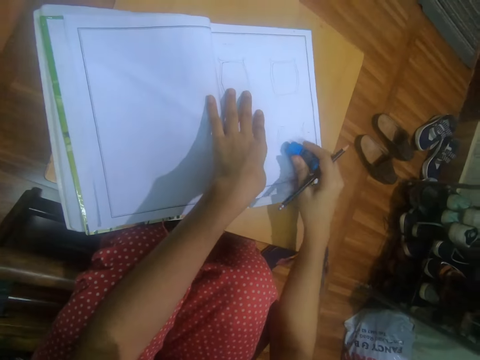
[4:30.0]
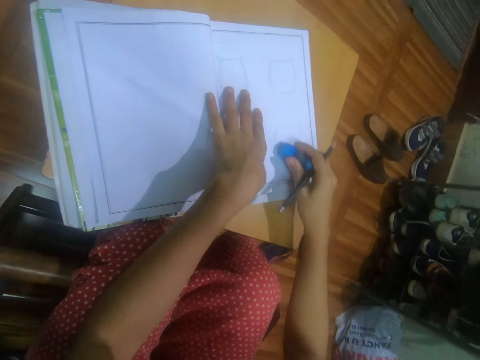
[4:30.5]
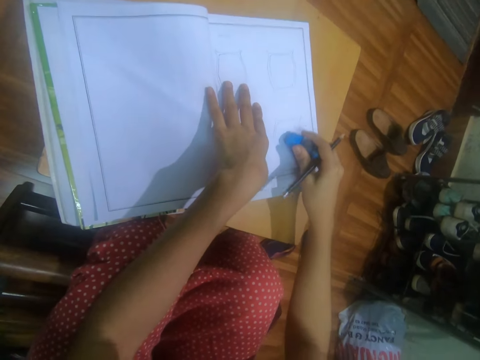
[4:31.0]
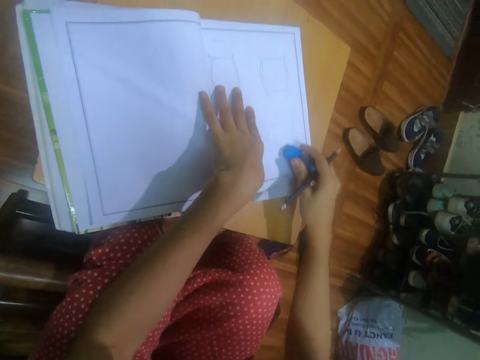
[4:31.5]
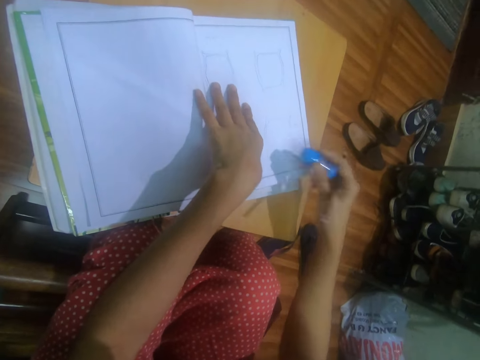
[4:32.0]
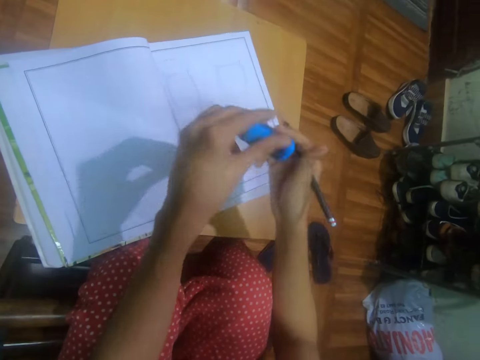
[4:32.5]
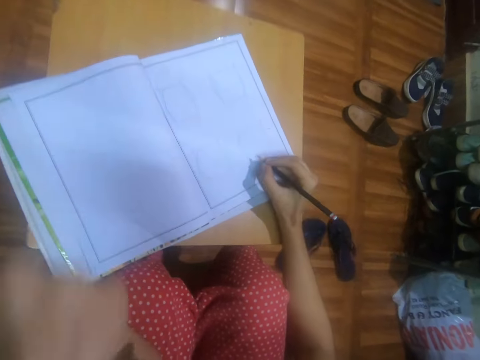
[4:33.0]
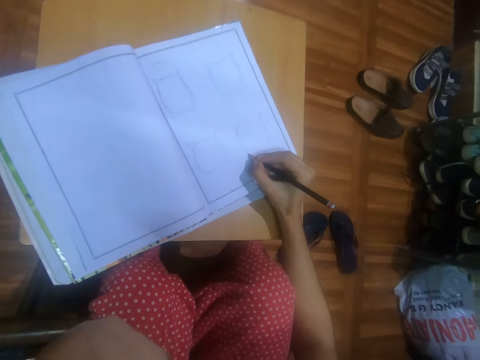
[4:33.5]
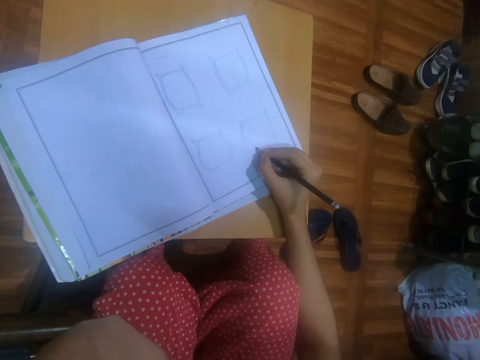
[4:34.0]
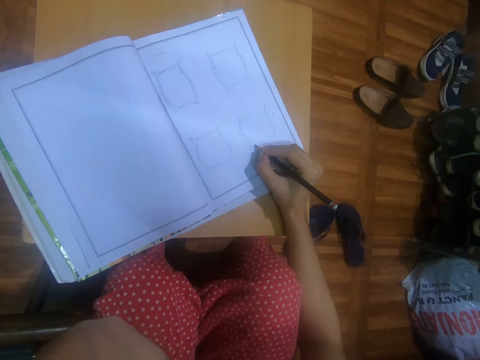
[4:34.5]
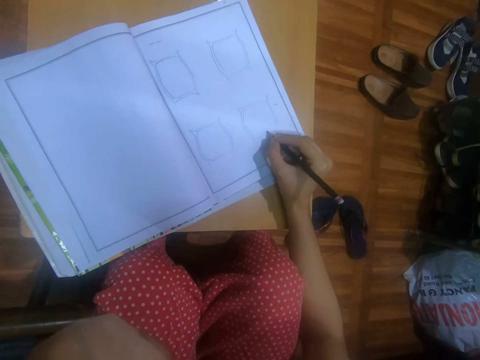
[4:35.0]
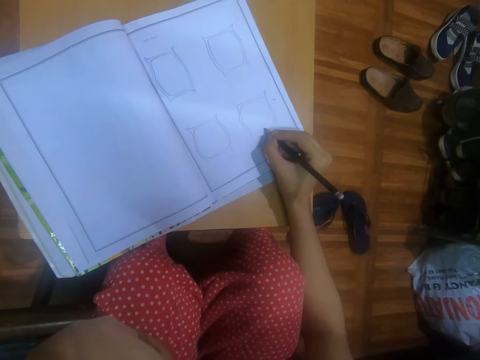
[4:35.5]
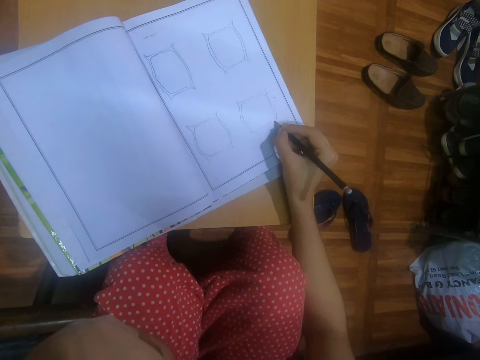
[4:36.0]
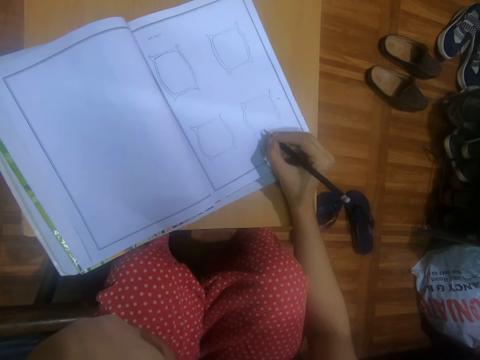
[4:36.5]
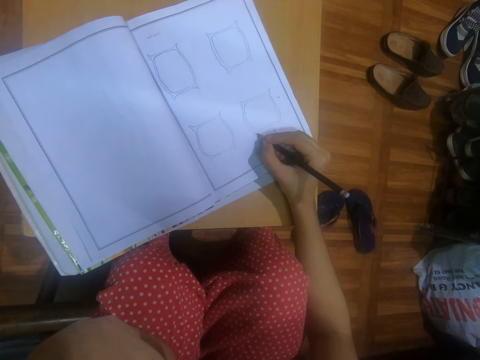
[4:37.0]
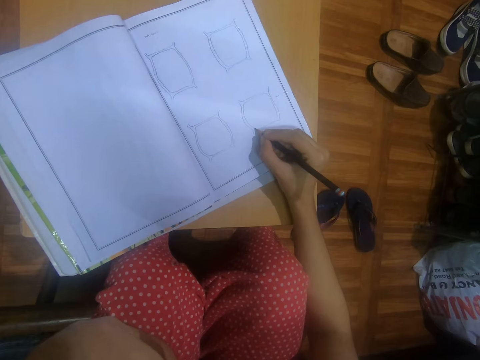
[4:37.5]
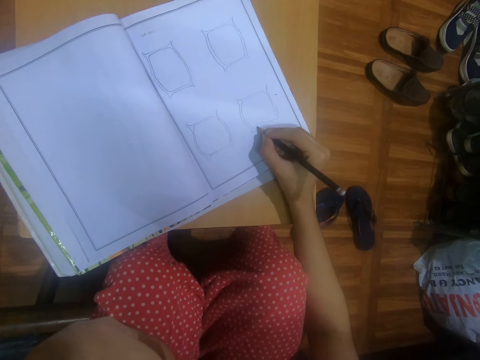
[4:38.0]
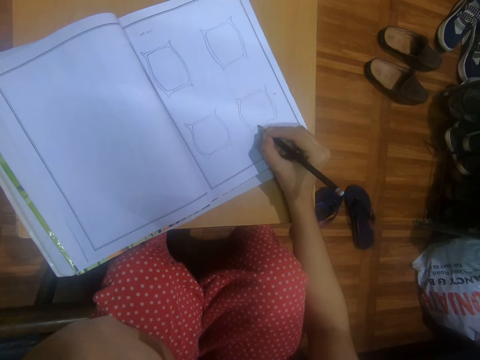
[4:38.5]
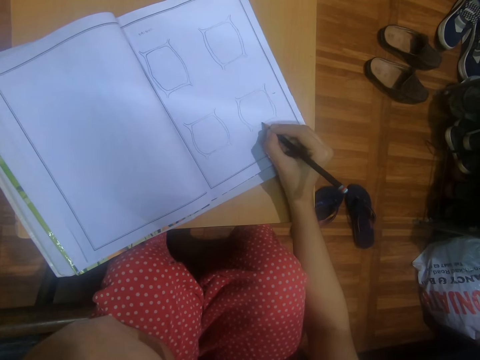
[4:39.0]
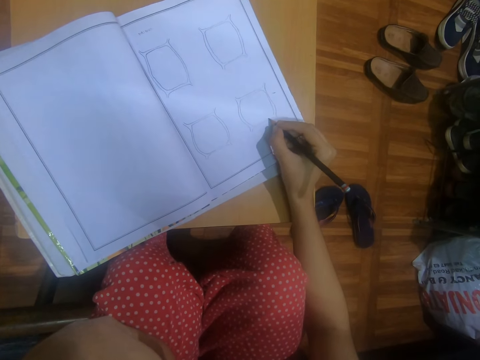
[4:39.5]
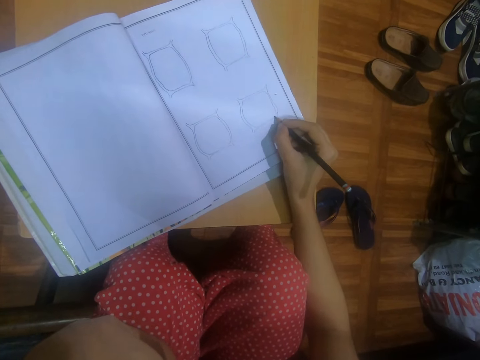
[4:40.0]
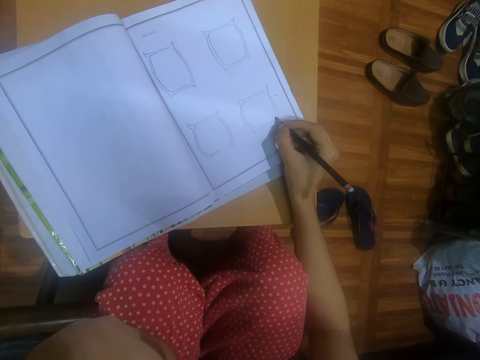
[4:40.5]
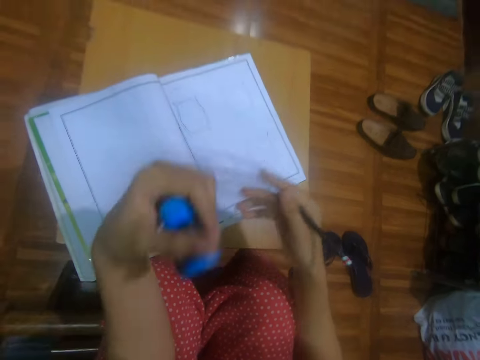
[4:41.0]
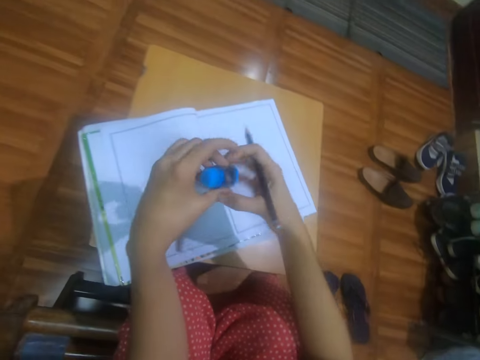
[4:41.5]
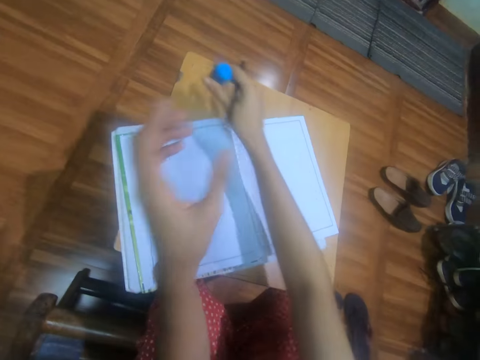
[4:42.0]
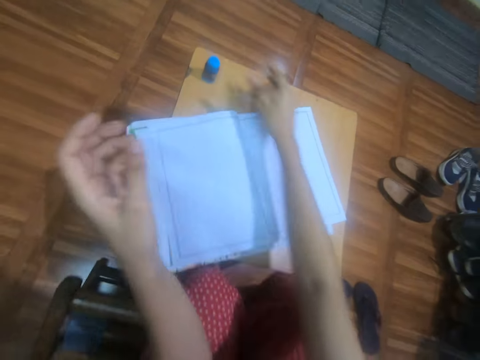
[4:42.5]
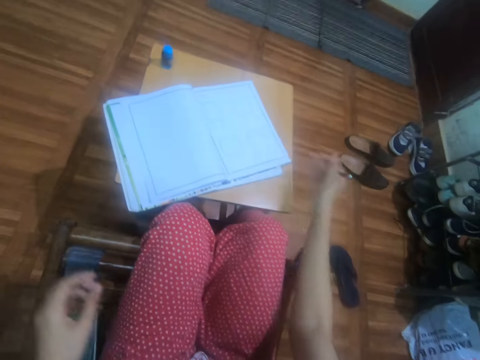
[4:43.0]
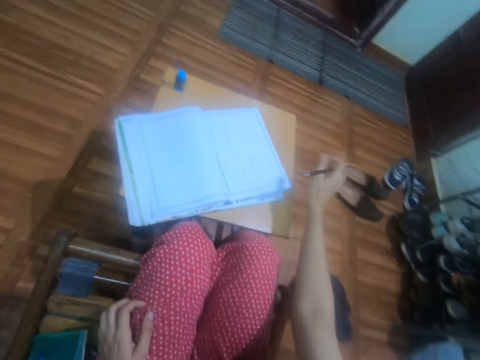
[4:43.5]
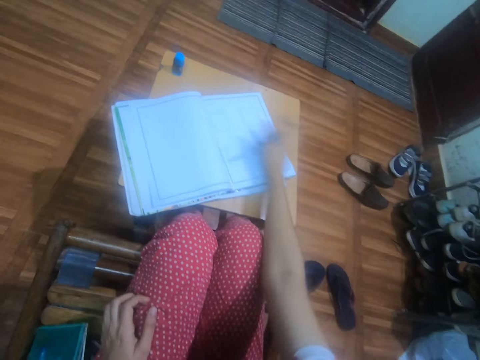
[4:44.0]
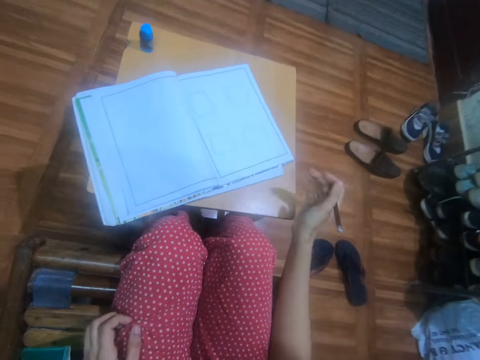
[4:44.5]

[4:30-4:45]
The camera wearer passes the eraser from her right hand to her left hand. She writes on the book. She draws on the book on the stool with the pencil in her right hand. She passes the eraser from her left hand to her right hand. She drops the eraser on the stool with her right hand. She dusts the book on the stool with her right hand.

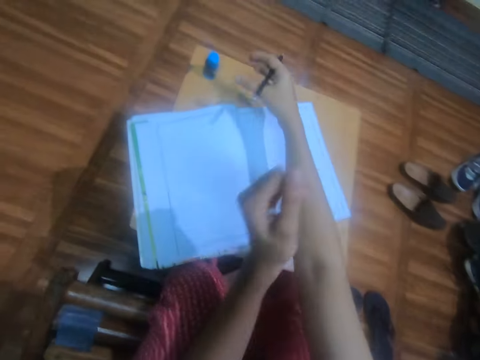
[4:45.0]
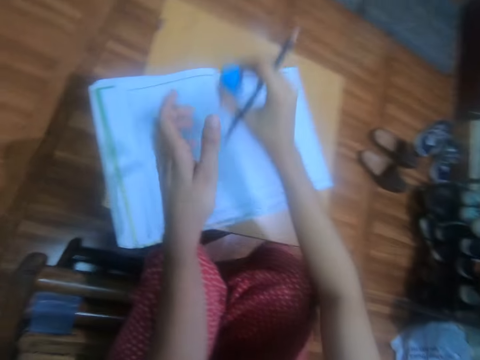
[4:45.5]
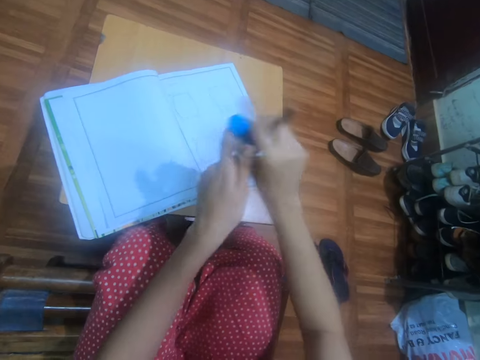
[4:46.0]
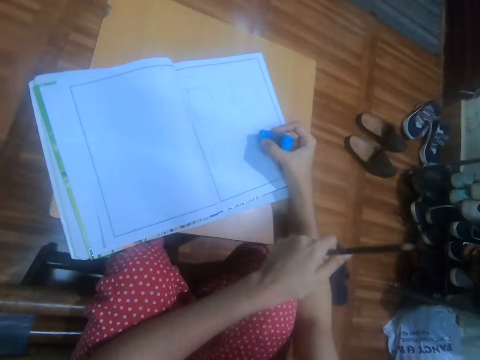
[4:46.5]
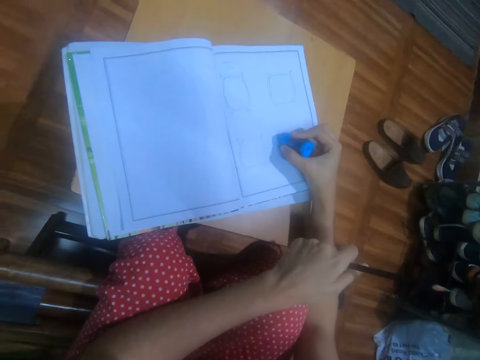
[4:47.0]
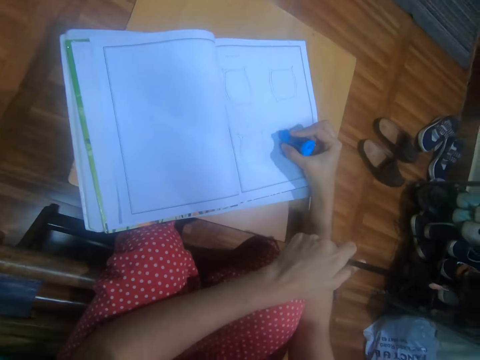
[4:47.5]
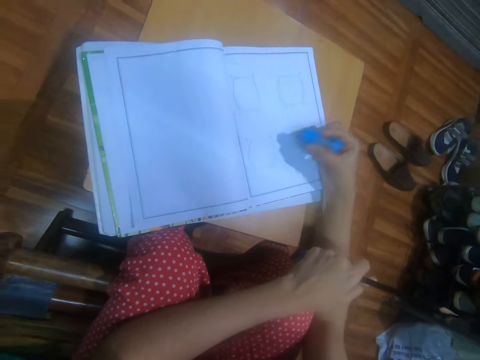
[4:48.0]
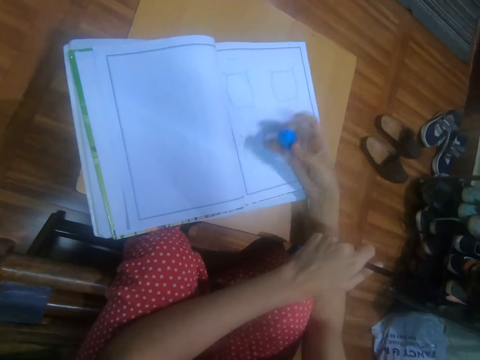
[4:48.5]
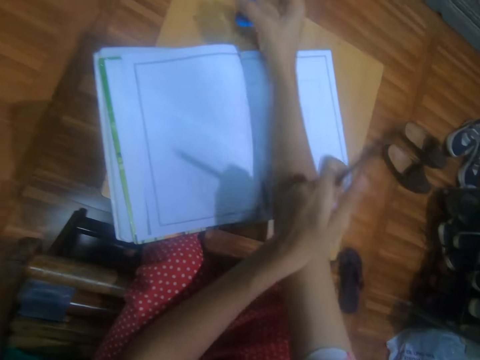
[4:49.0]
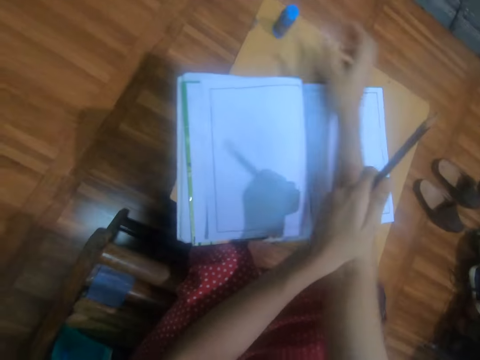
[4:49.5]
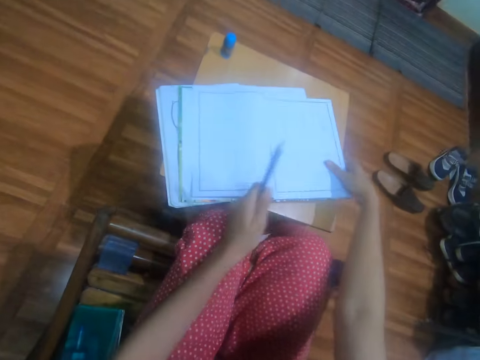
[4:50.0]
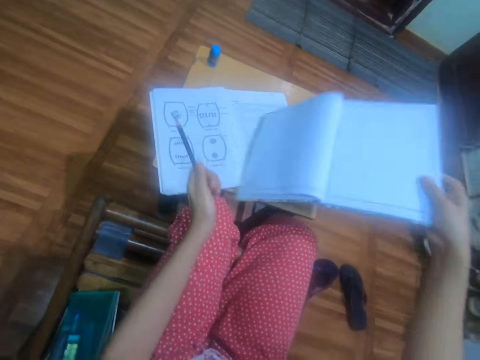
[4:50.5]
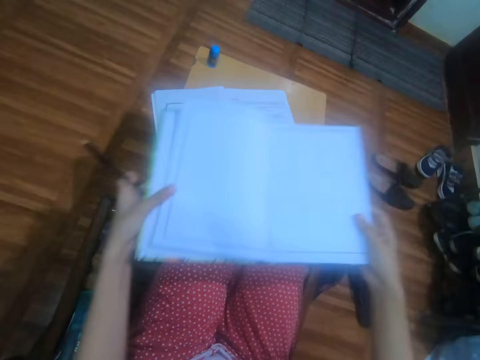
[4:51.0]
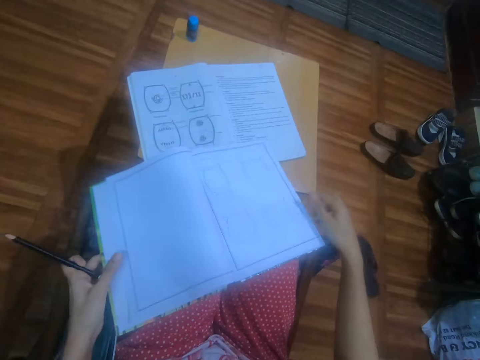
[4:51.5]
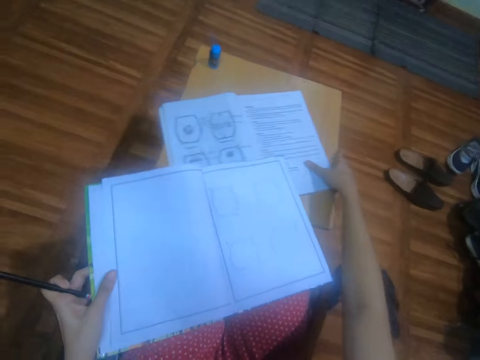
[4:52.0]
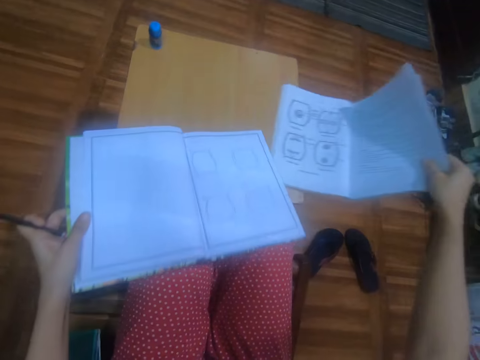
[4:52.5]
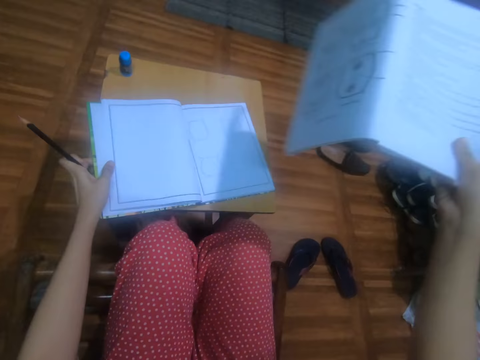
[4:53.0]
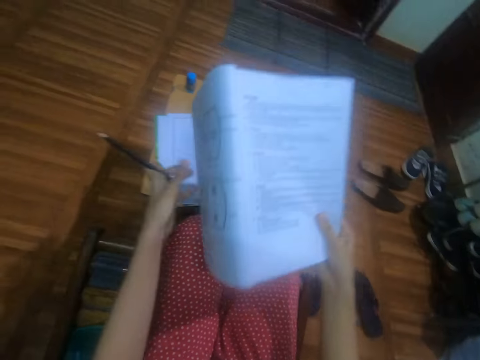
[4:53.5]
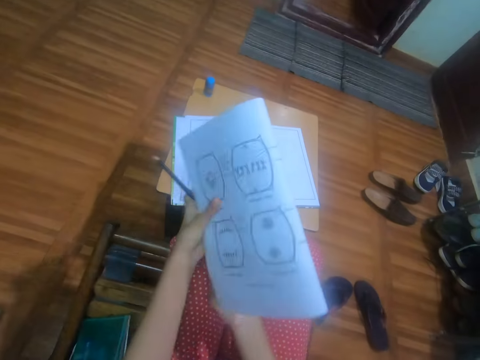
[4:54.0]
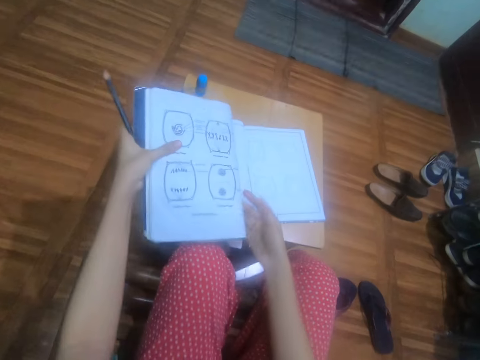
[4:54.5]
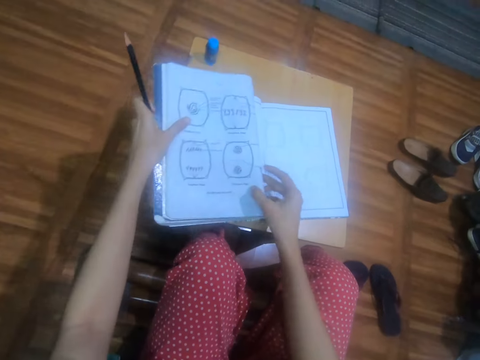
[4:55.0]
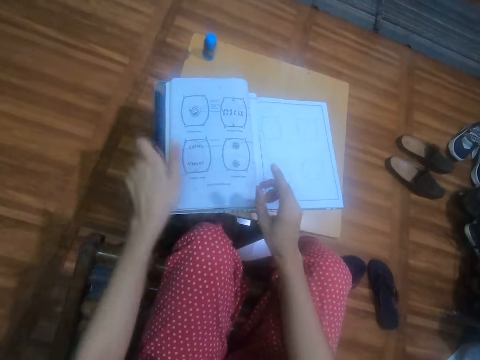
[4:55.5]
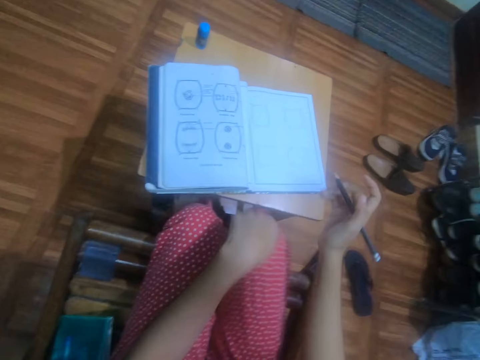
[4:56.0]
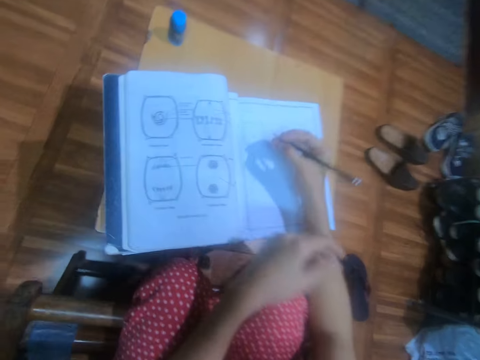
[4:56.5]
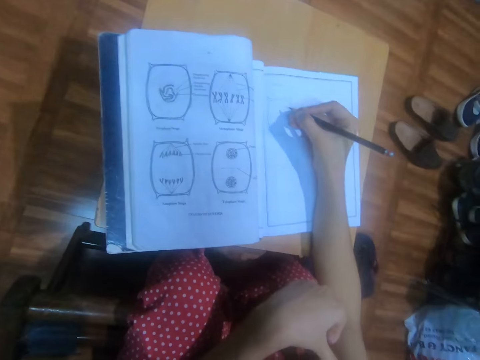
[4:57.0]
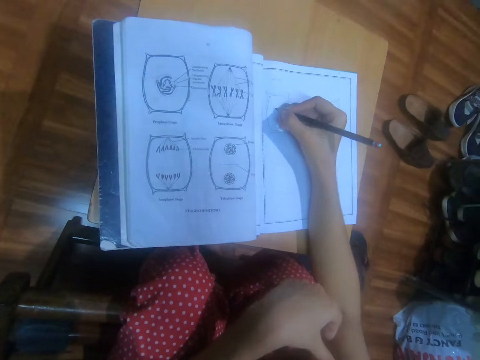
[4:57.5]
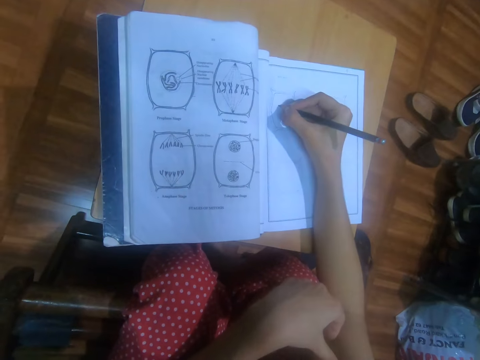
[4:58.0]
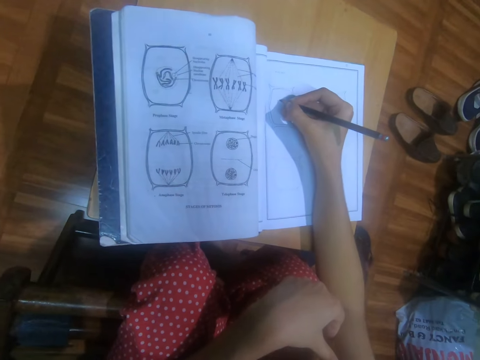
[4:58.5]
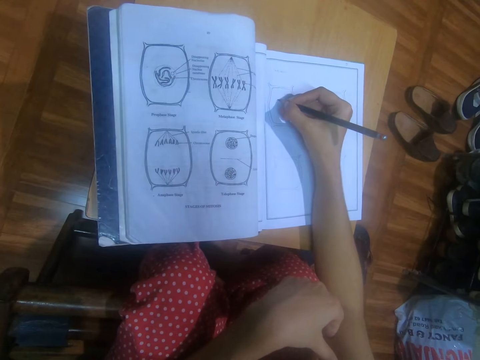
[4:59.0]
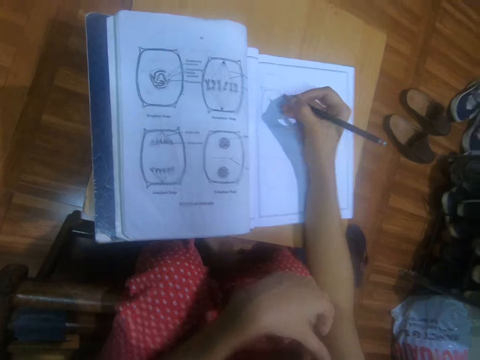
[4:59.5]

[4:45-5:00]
The camera wearer takes the eraser from the desk with her right hand. She presses the eraser with her hands. She takes the pencil in her right hand with her left hand. She erases the drawing on the notebook on the desk with the eraser in her right hand. She dusts dirt from the notebook on the desk with her right hand. She drops the eraser in her right hand on the desk. She takes the notebook from the desk with her right hand. She holds the notebook with both hands. She drops the notebook in her hands on her legs. She takes a text book from the desk with her right hand. She takes the notebook from her legs with her left hand. She drops the notebook in her left hand on the desk. She folds the text book with her hands. She drops the text book in her hands on the notebook on the desk. She passes the pencil in her left hand to her right hand. She places her left hand on her right leg. She draws on the notebook on the desk with the pencil in her right hand.
